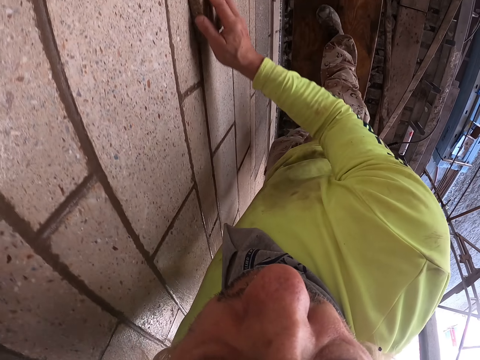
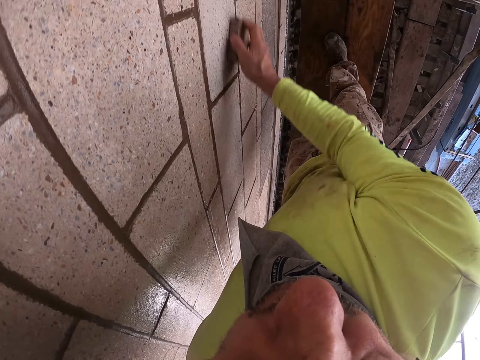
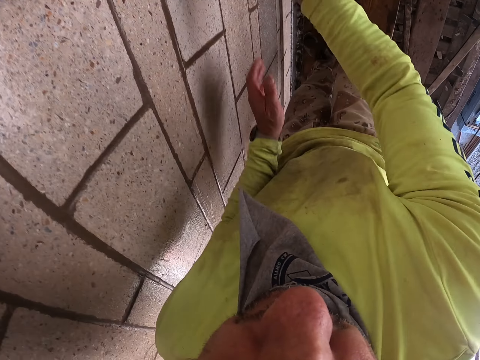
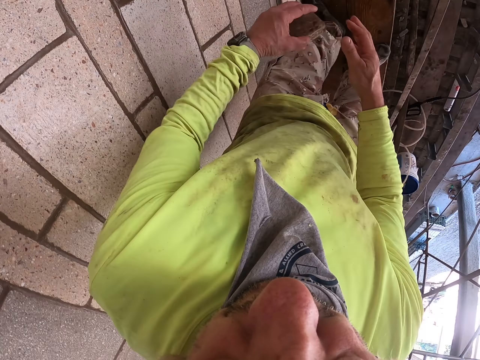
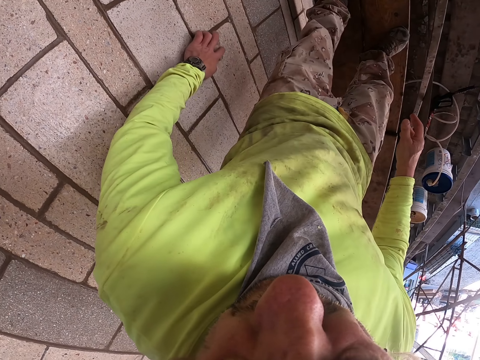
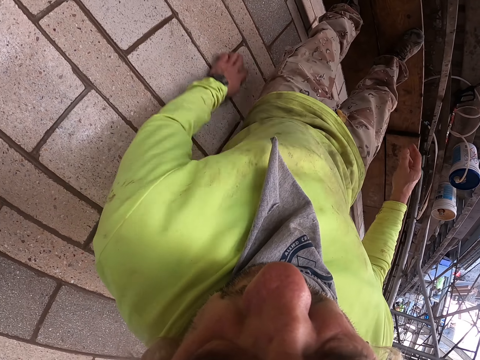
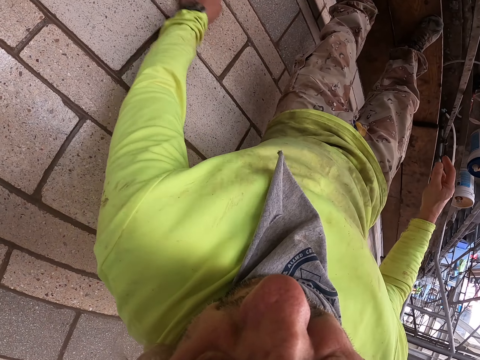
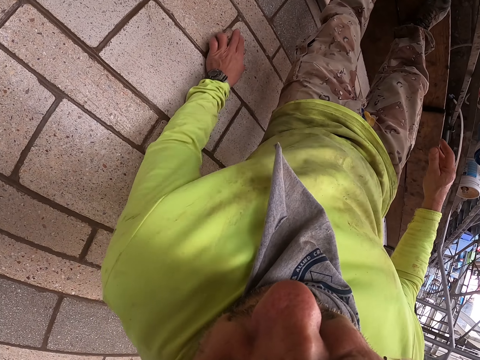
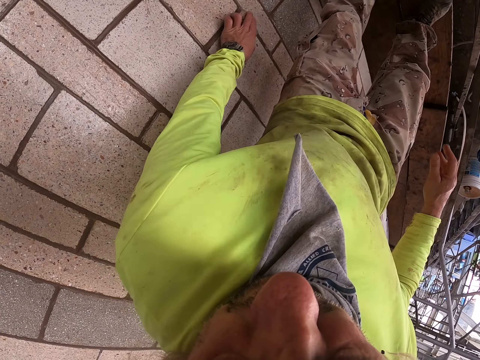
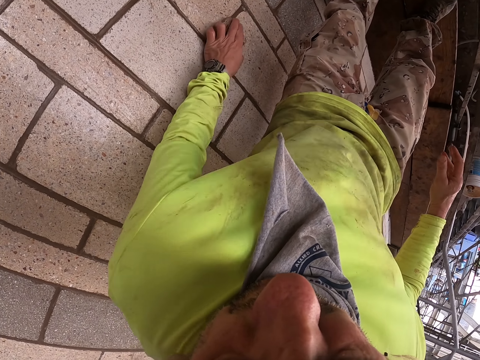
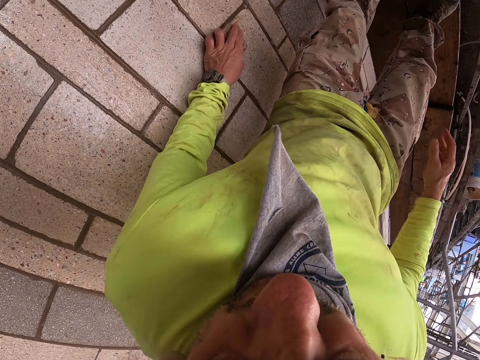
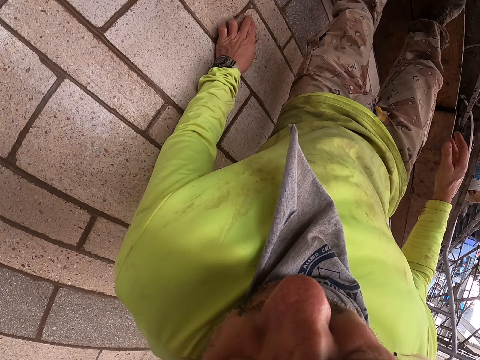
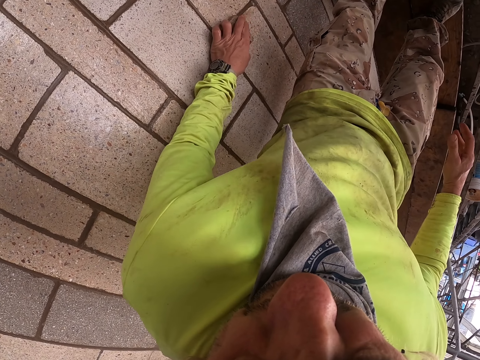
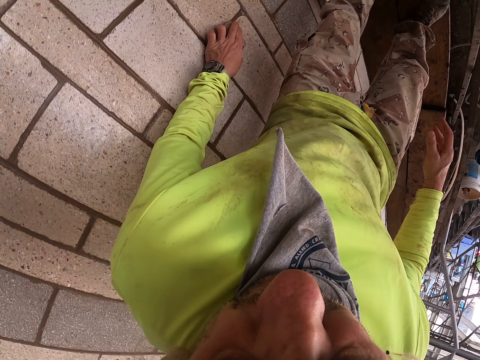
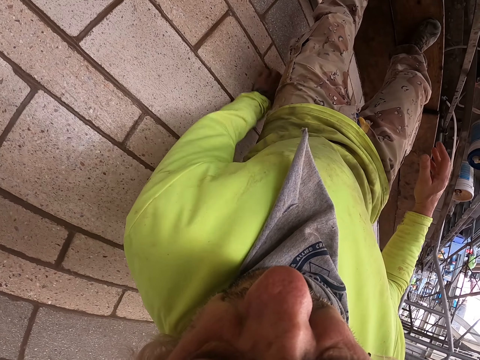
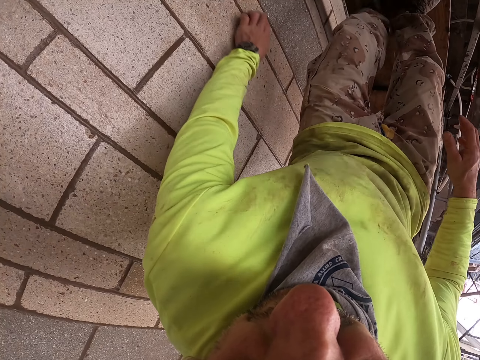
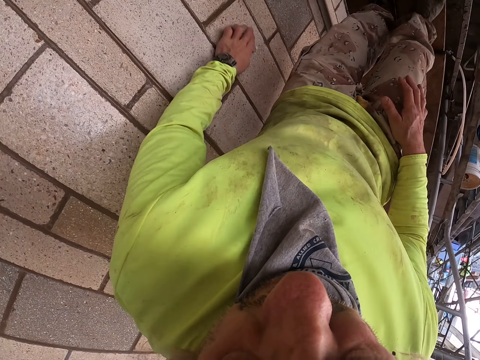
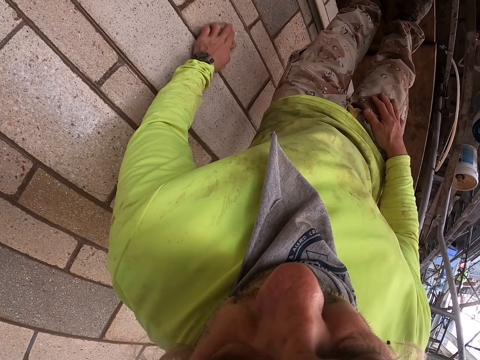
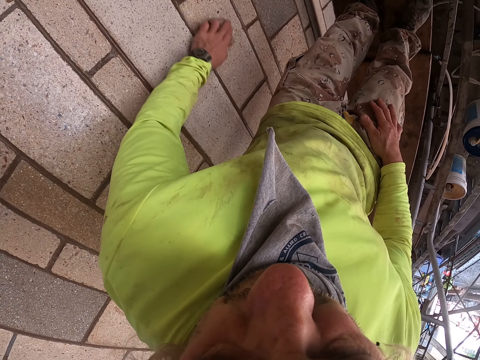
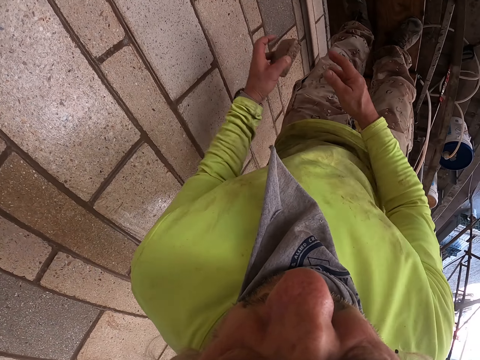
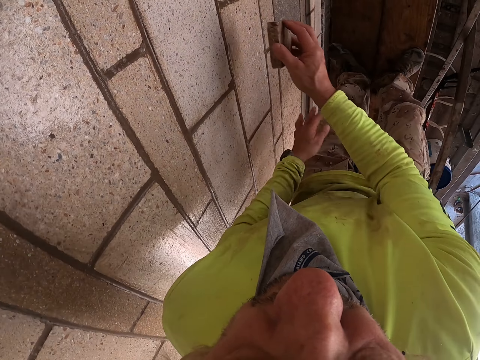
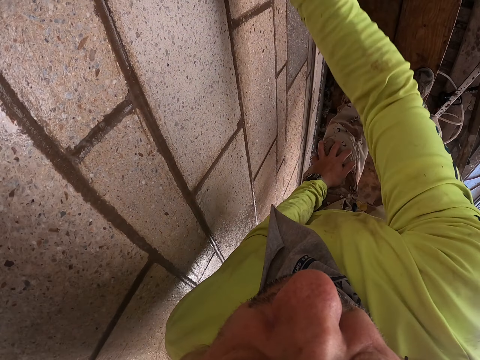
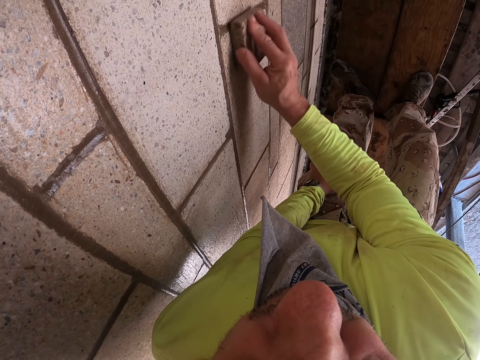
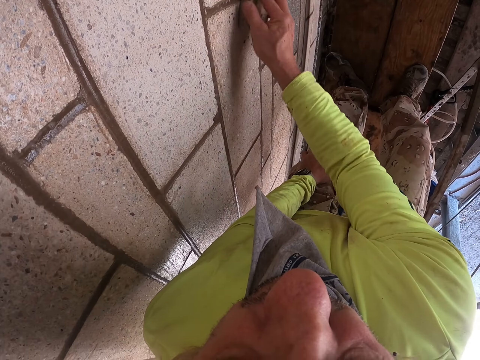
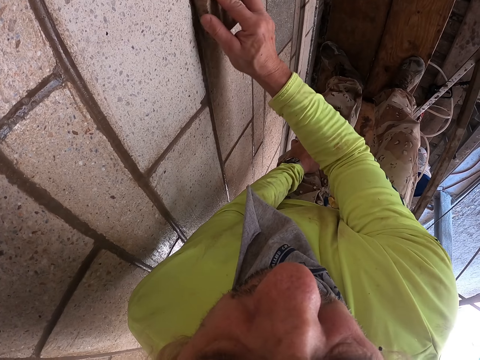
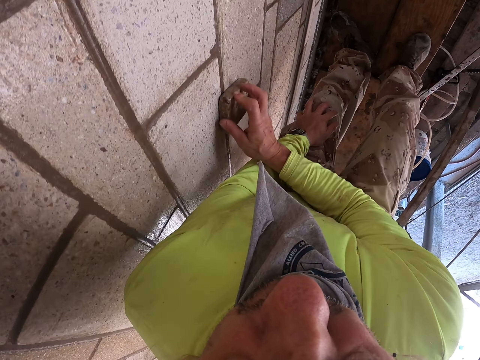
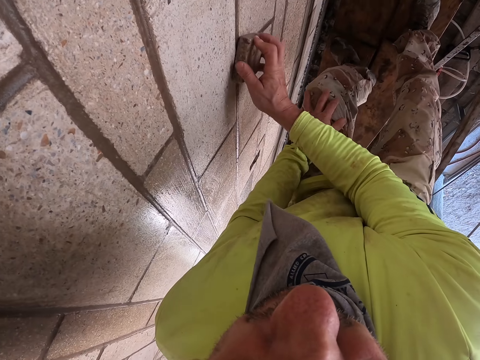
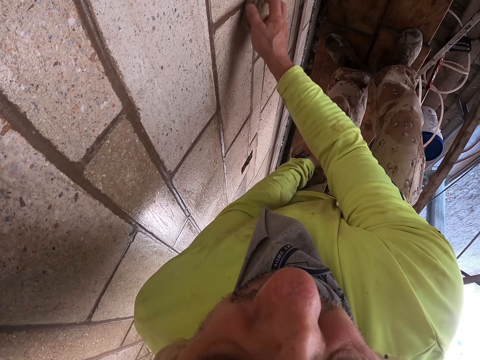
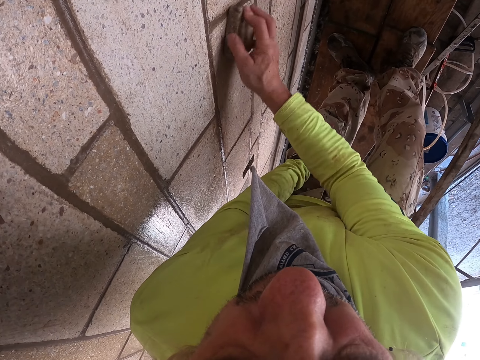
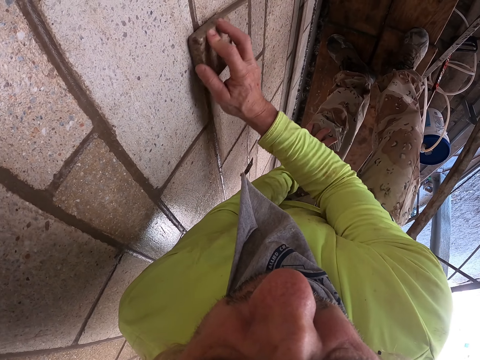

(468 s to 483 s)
The camera wearer stops moving. He wipes the wall with his left hand. He puts his right hand on his knee. He wipes the wall with his right hand. He puts his left hand on his knee.

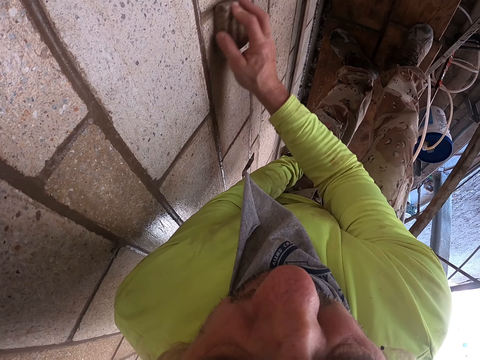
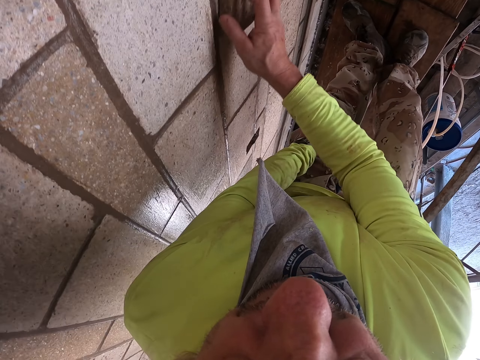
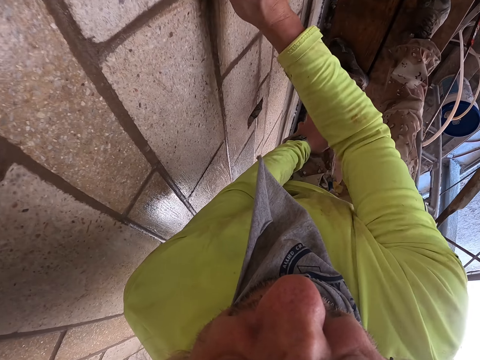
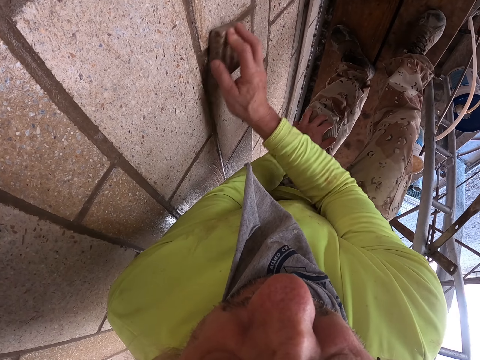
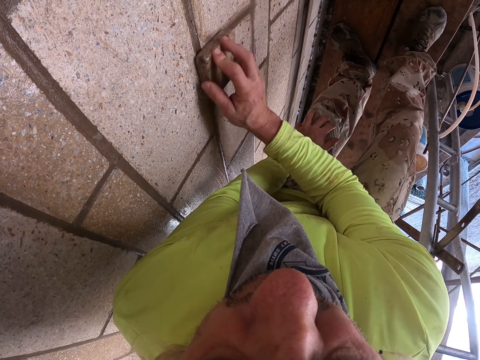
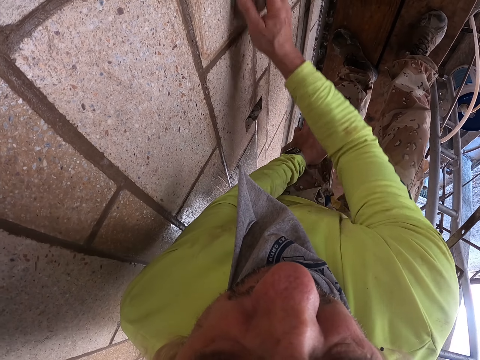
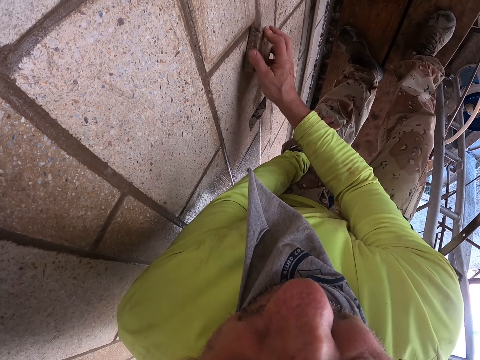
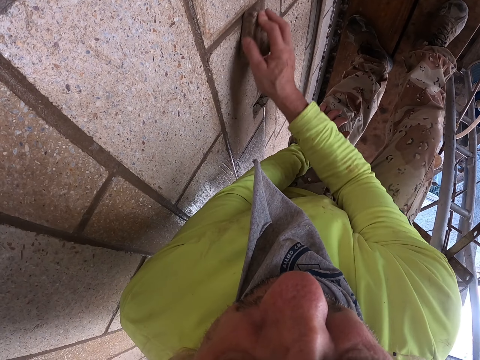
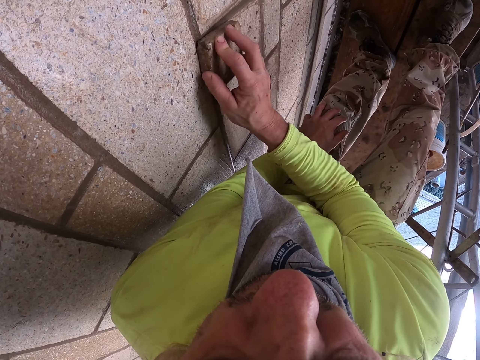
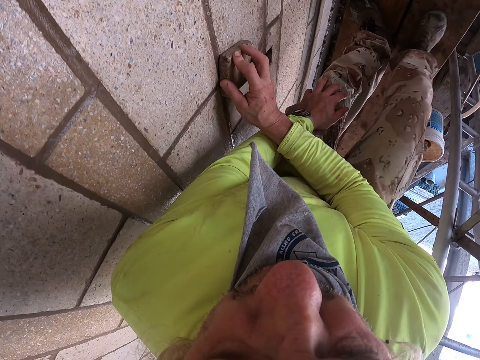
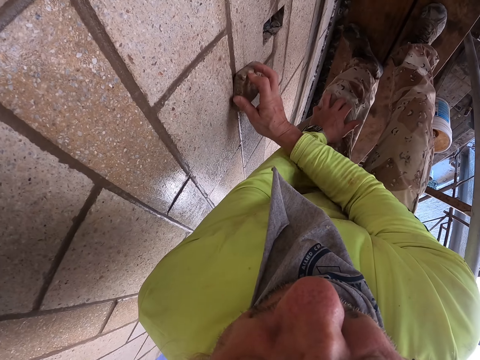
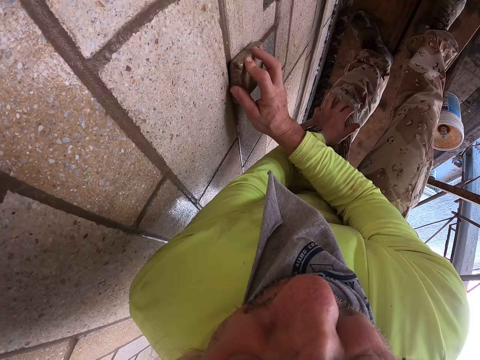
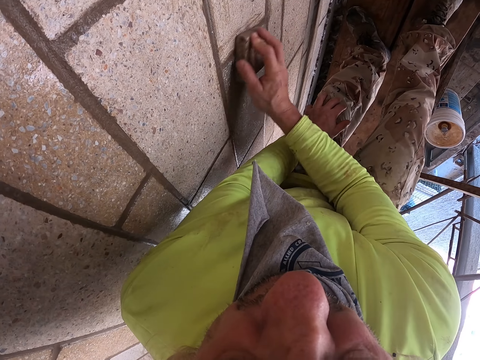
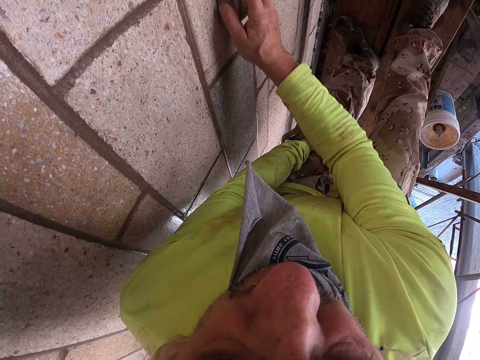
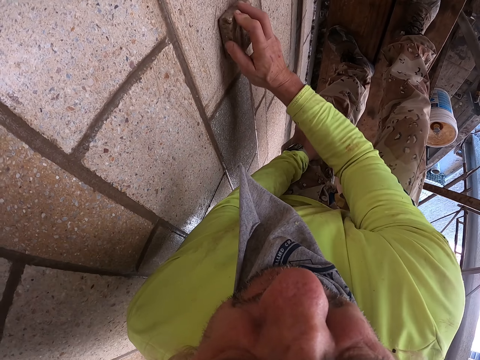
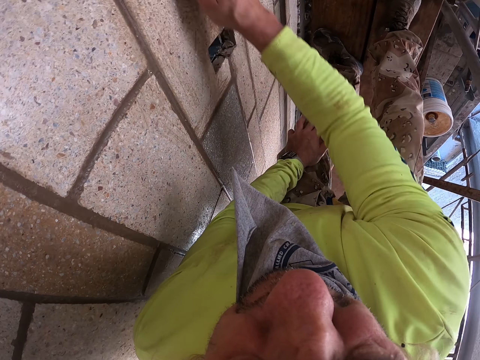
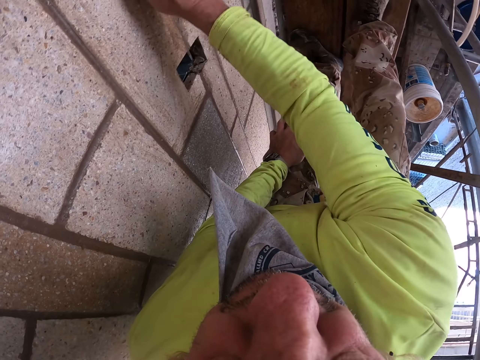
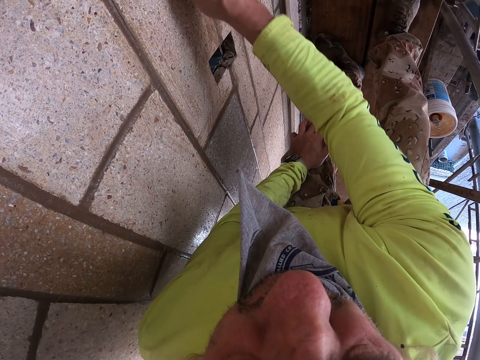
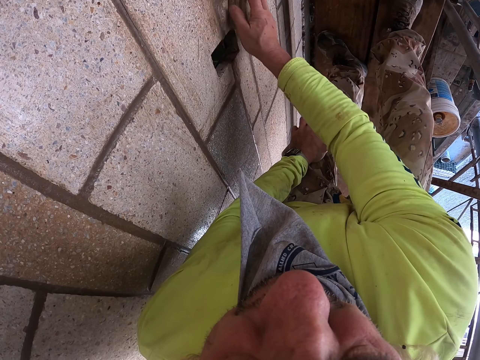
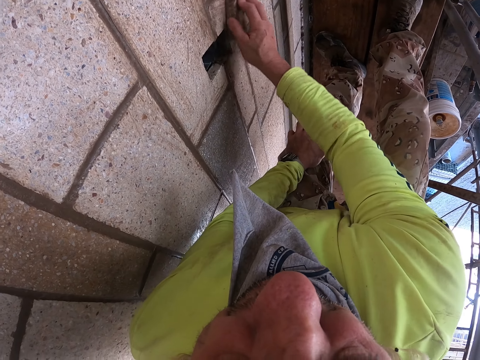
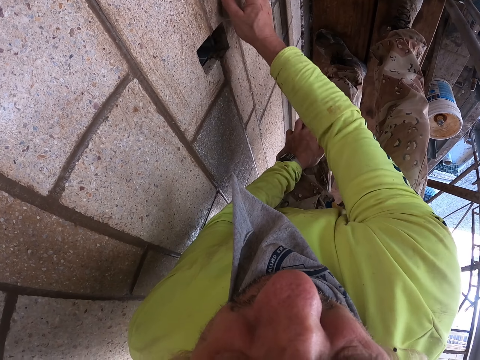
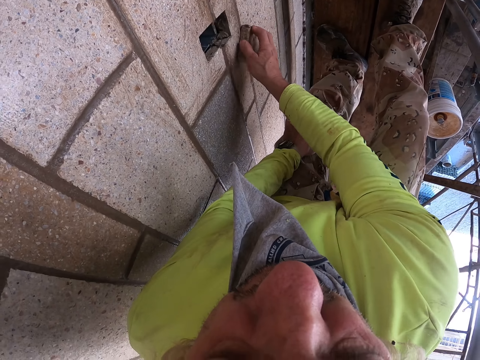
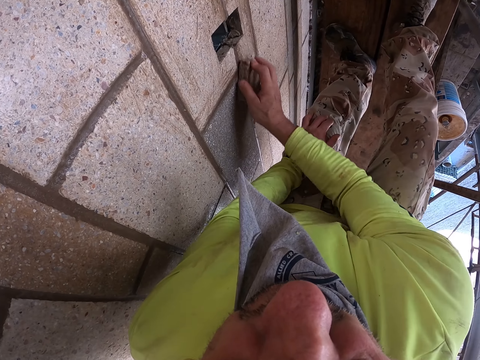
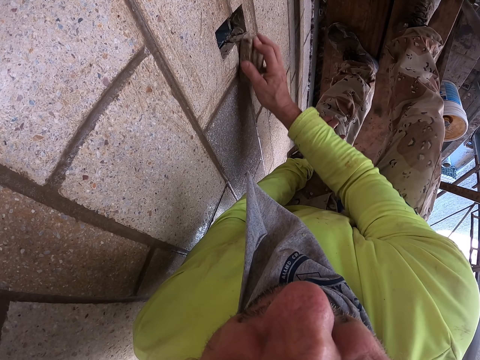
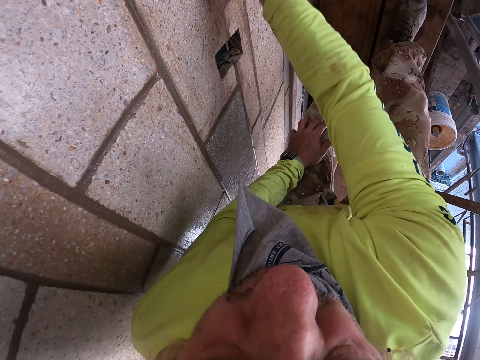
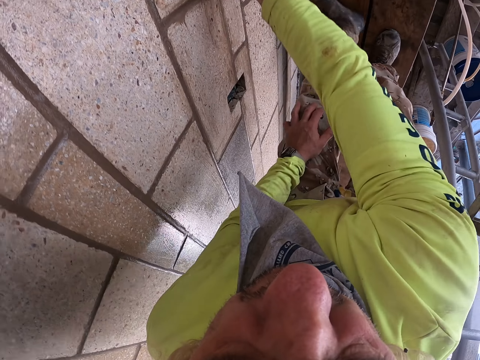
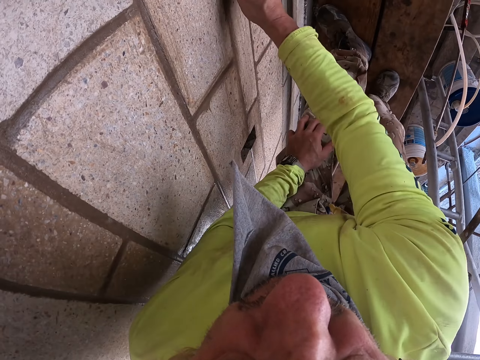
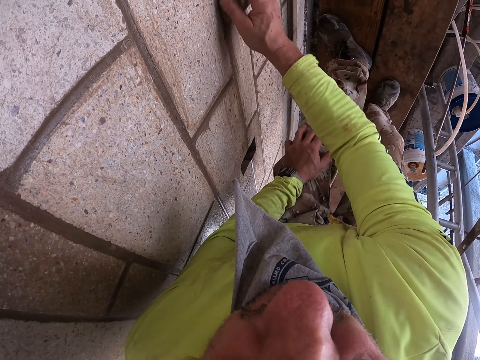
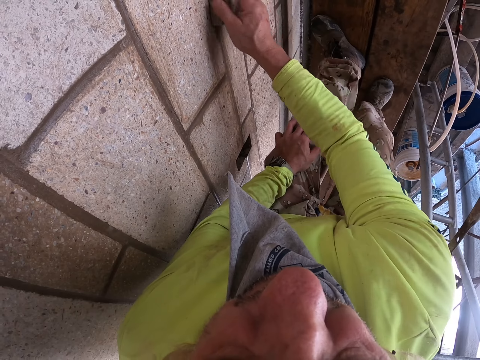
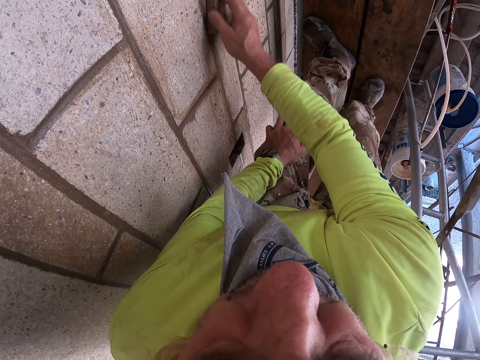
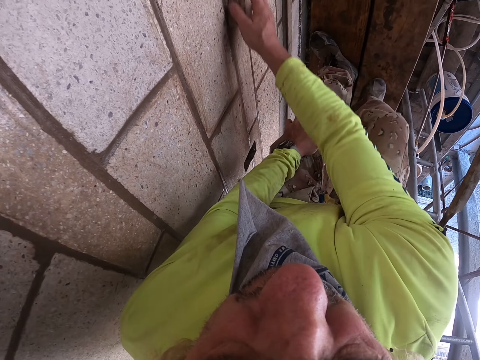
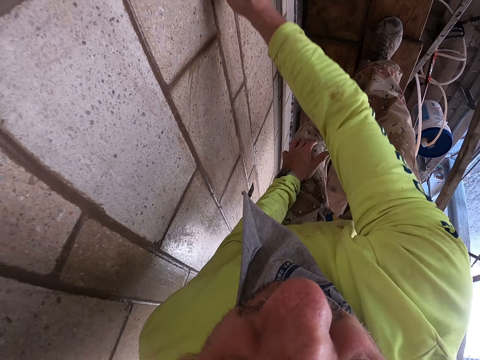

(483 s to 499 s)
The camera wearer wipes the wall with his right hand. He moves.
